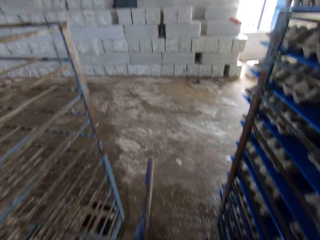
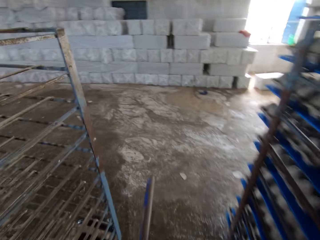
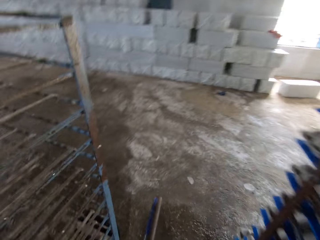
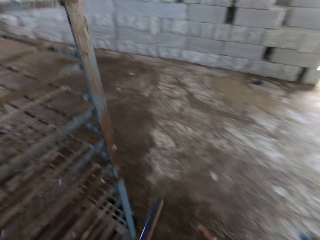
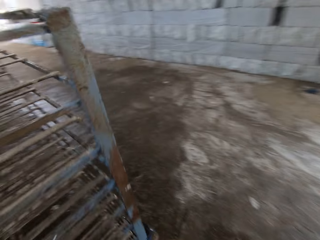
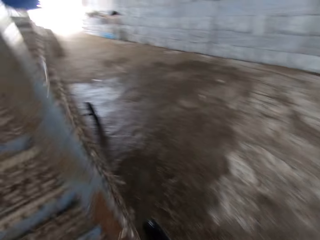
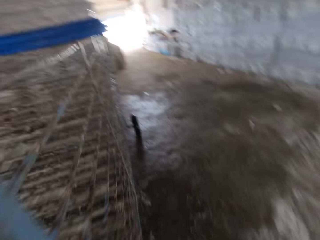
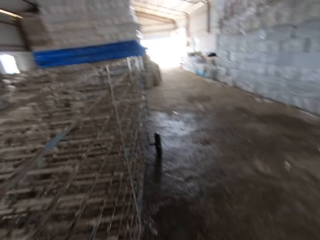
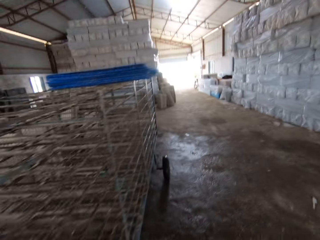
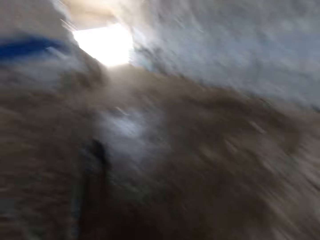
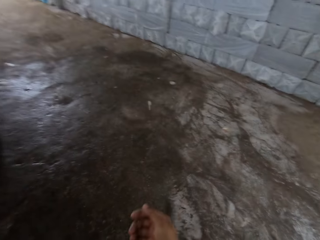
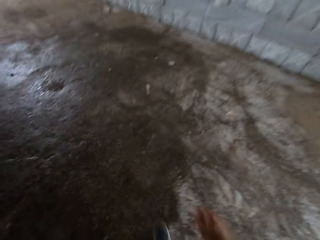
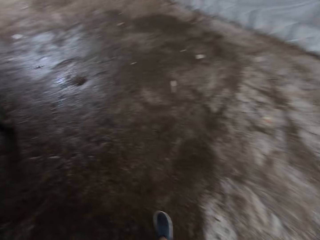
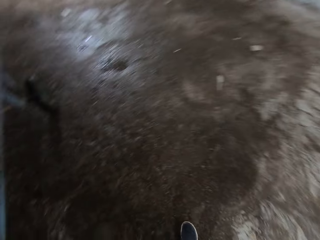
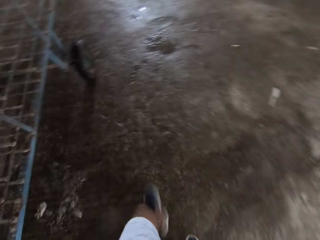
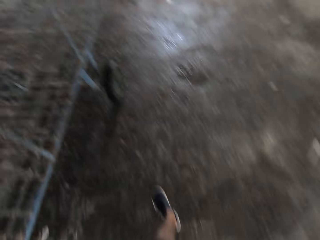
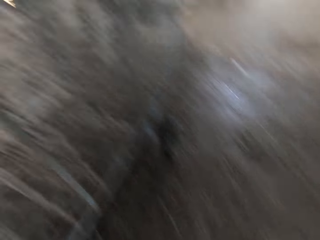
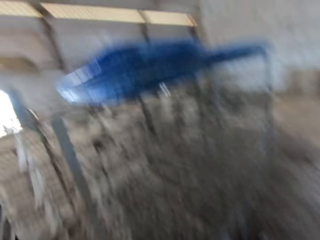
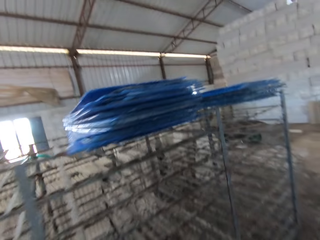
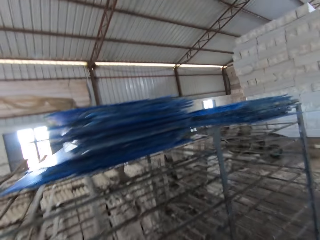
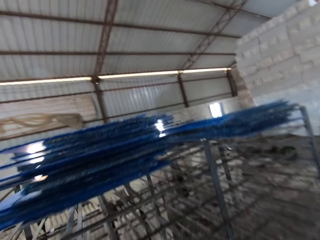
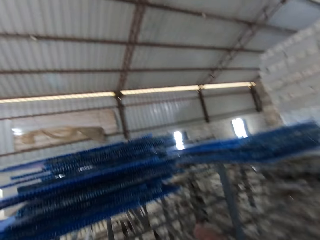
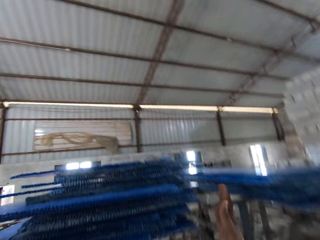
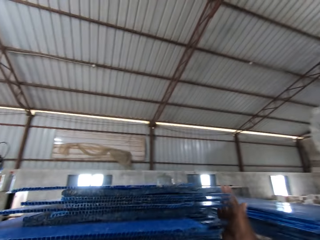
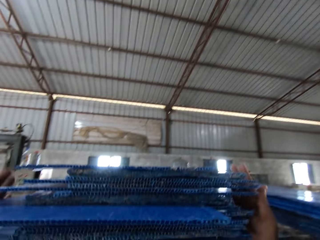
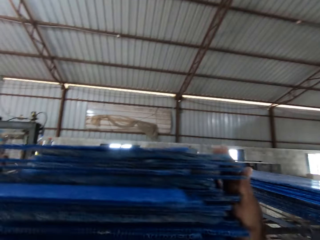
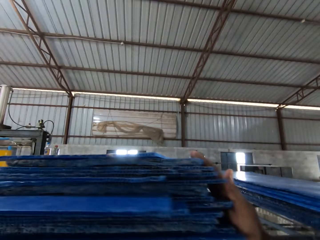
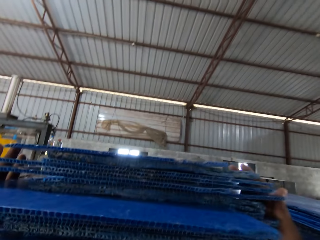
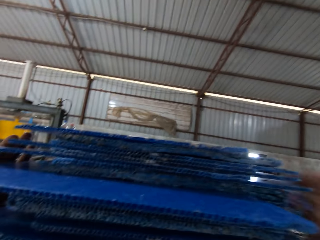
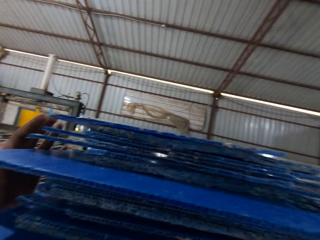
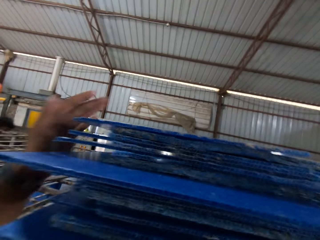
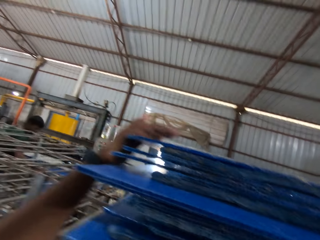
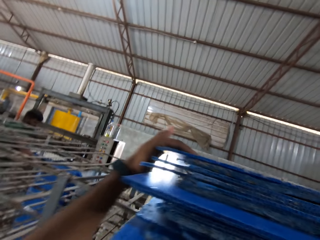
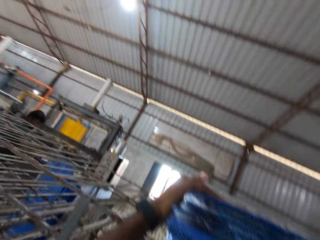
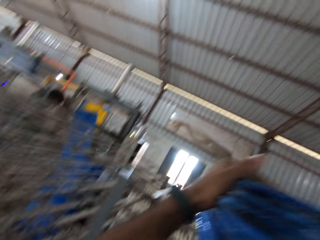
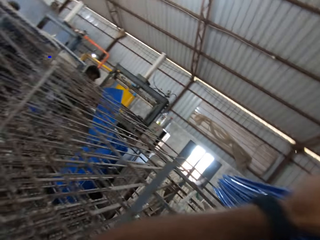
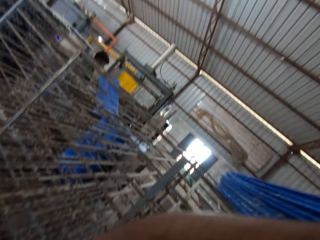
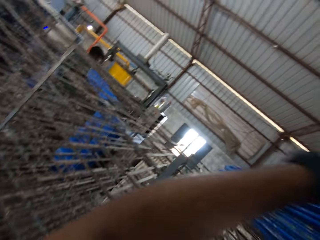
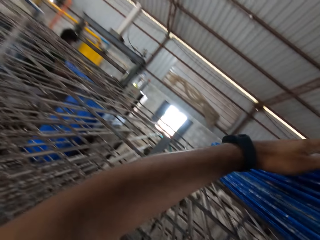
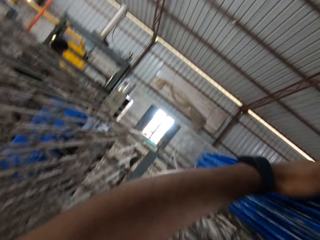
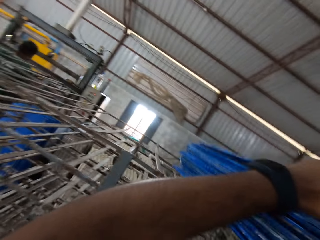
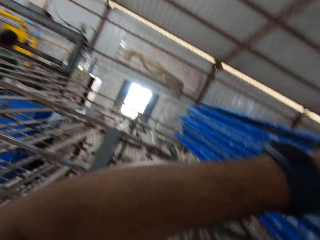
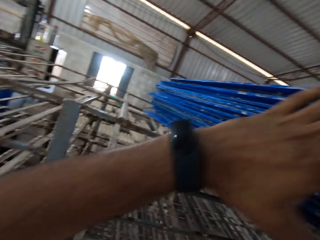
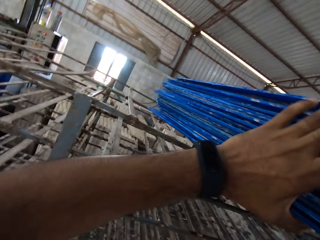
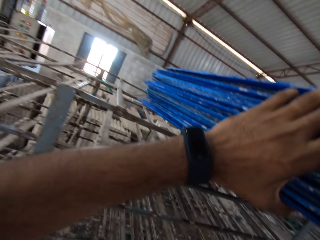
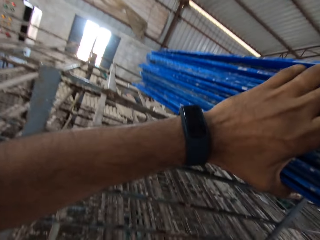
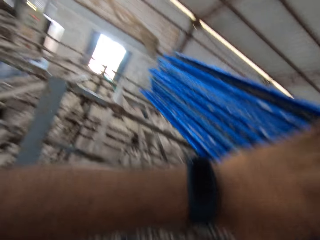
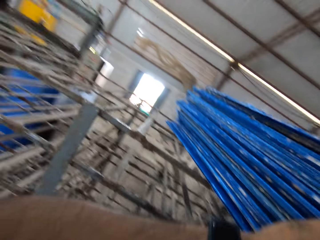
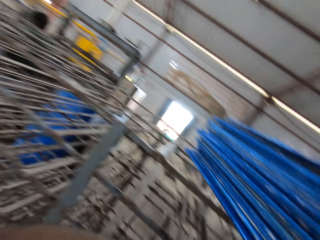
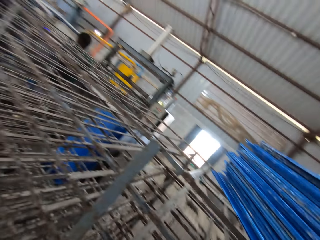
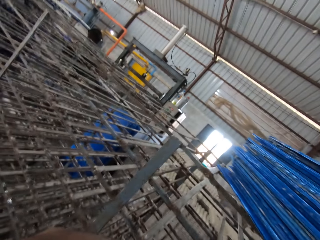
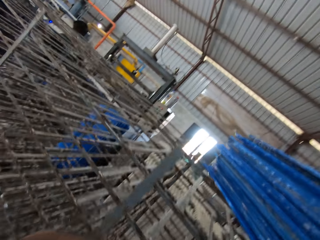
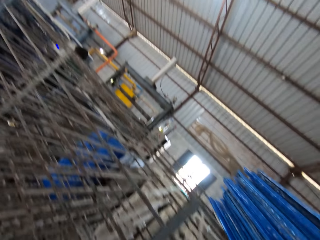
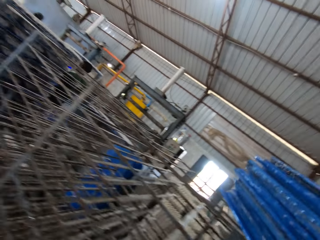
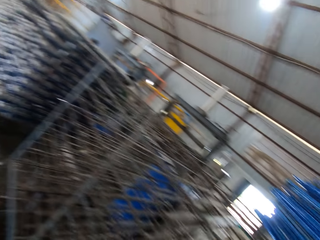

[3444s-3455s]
The camera wearer walks to the trolley. They carry a polypropylene plastic from the crate rack with both hands.

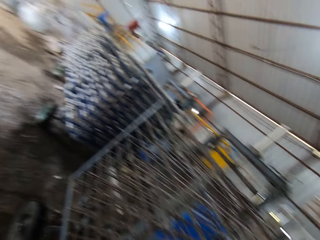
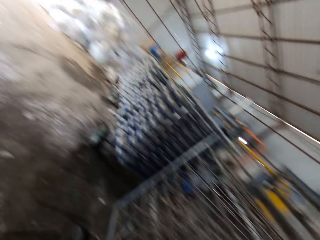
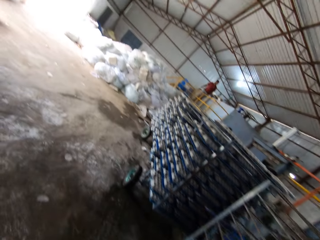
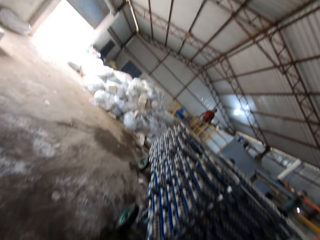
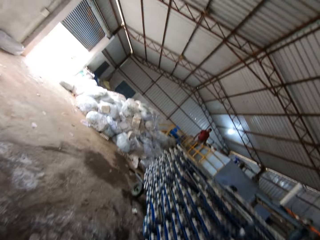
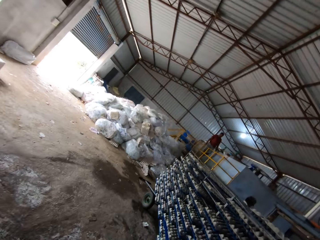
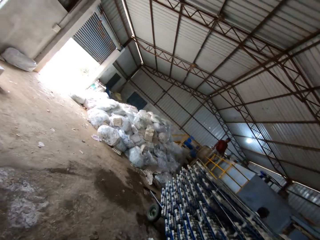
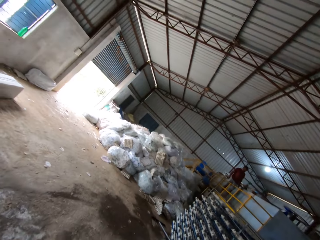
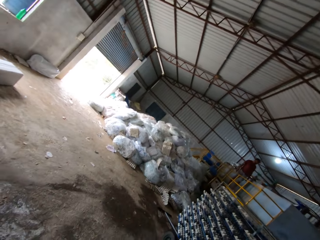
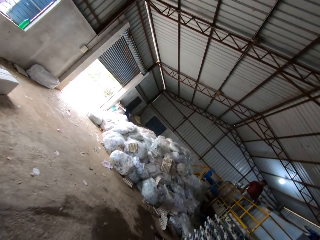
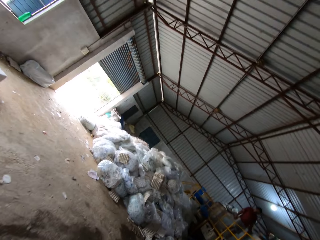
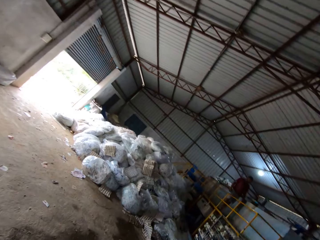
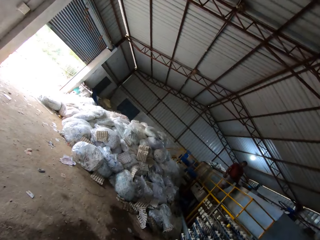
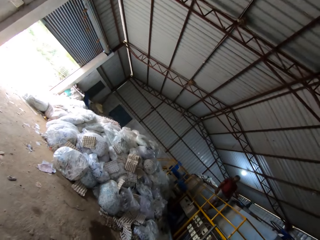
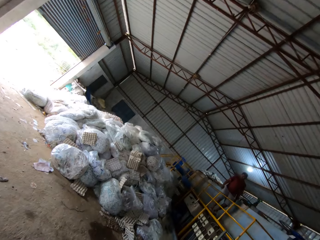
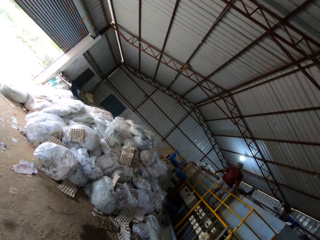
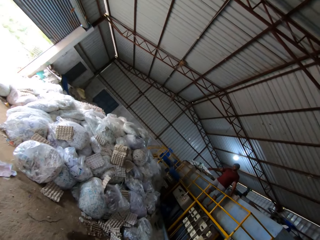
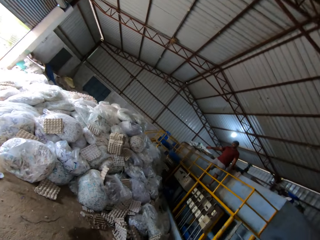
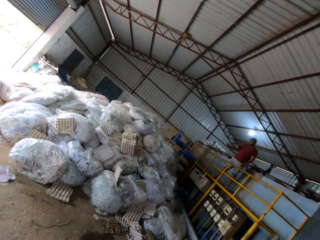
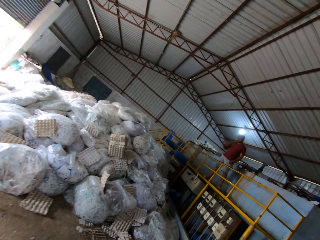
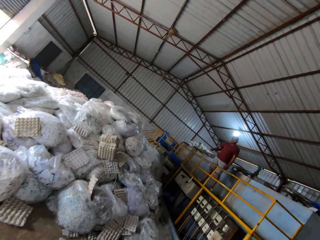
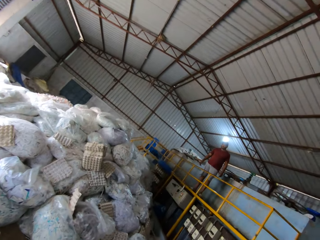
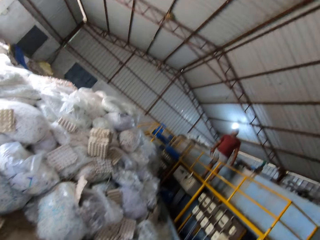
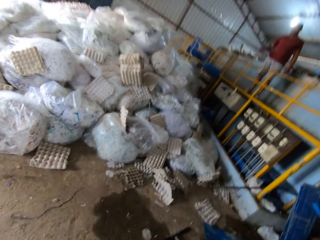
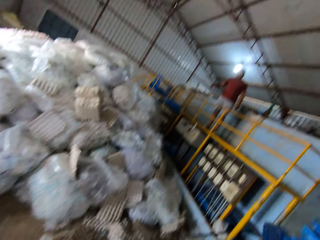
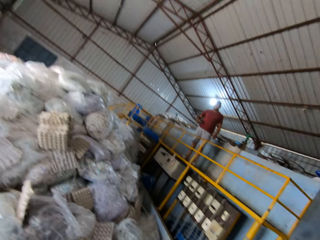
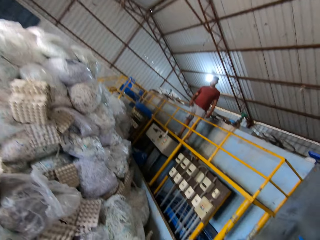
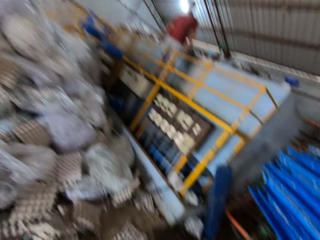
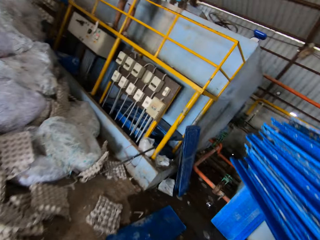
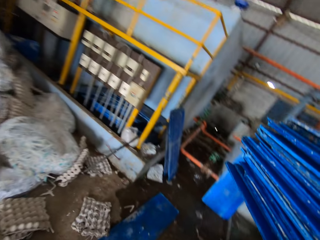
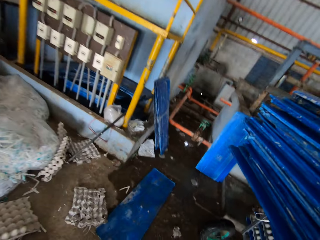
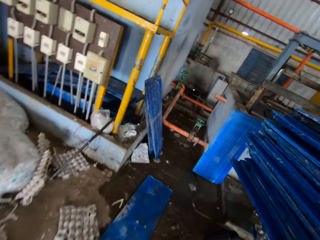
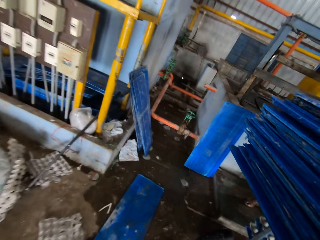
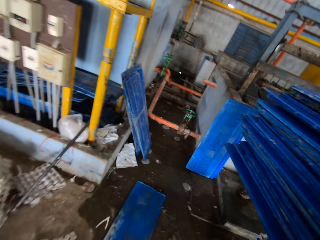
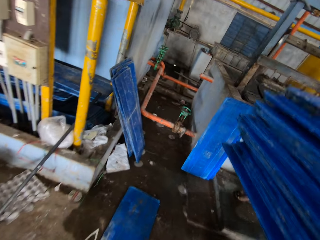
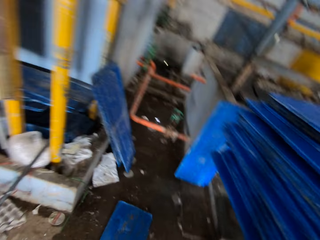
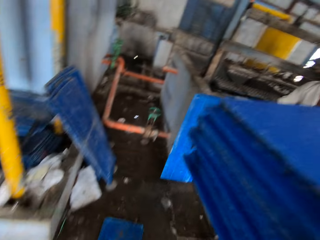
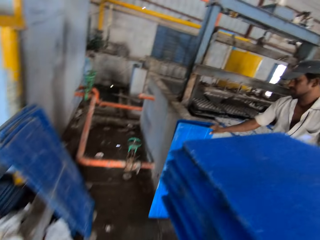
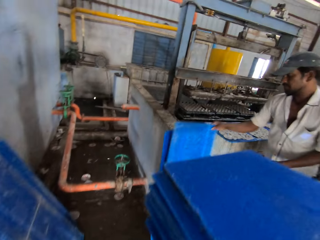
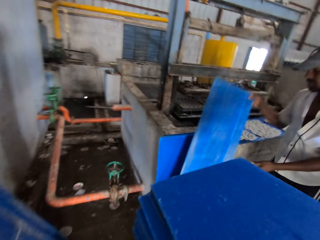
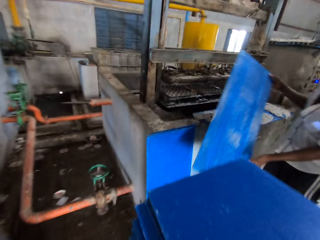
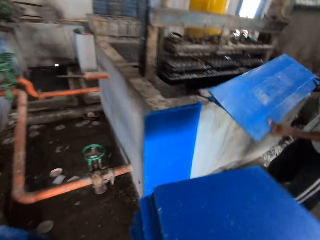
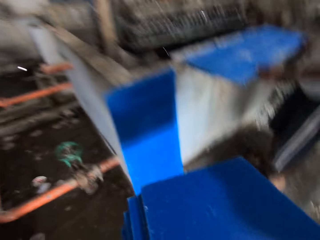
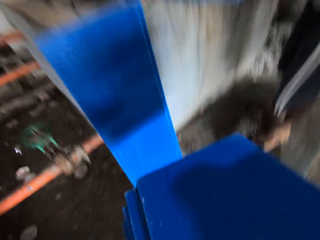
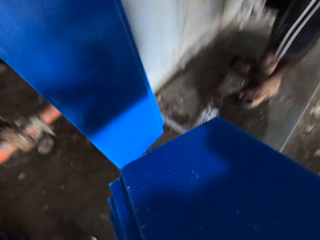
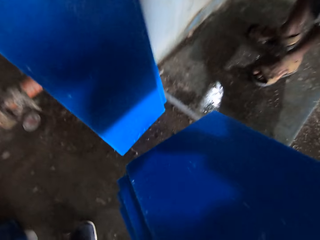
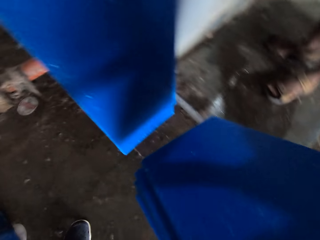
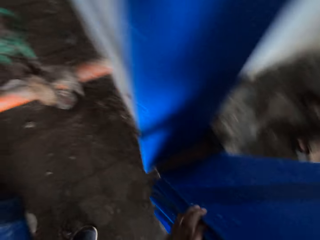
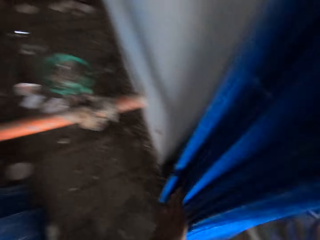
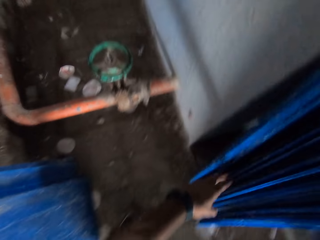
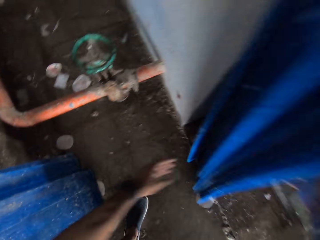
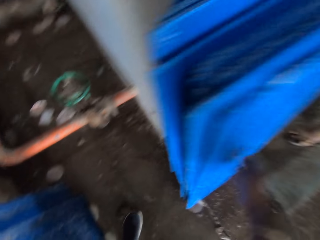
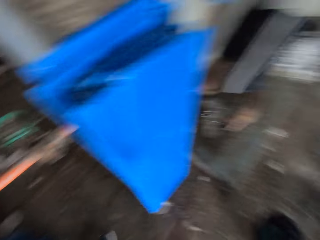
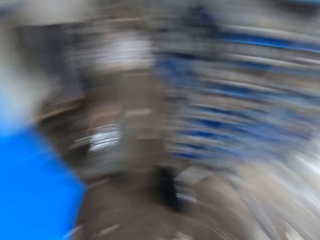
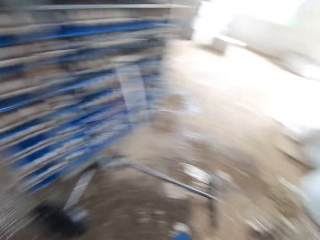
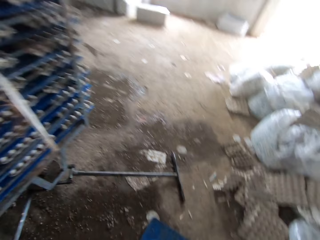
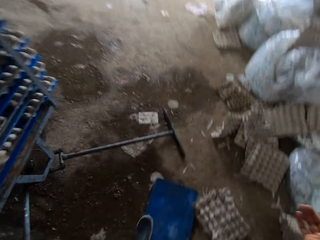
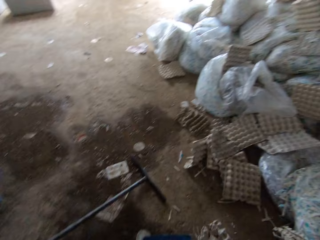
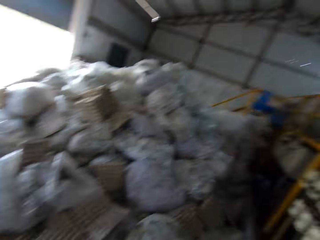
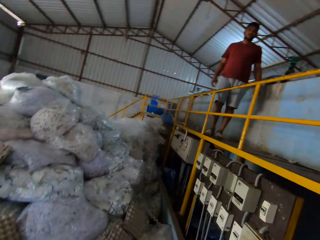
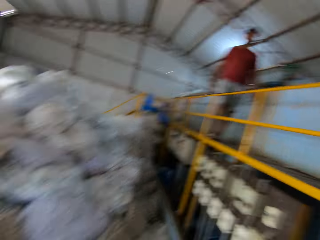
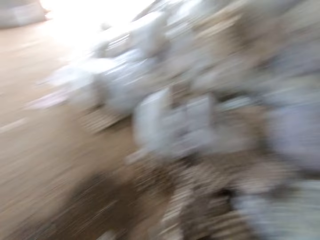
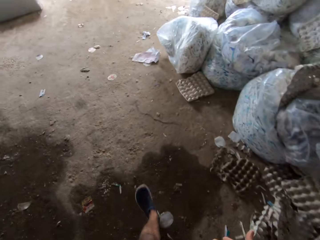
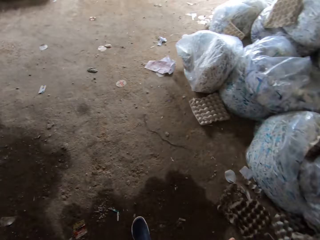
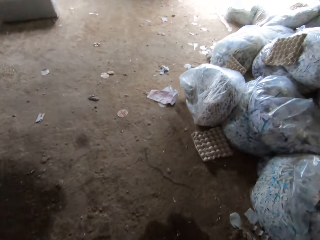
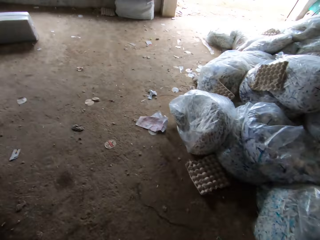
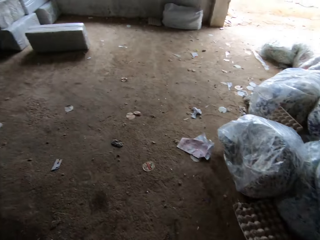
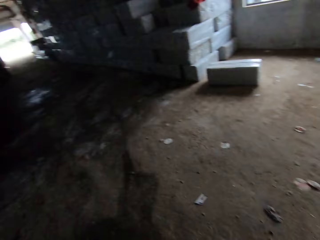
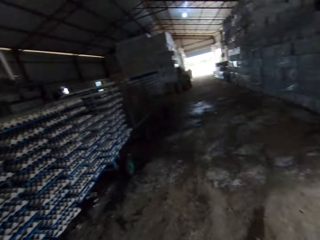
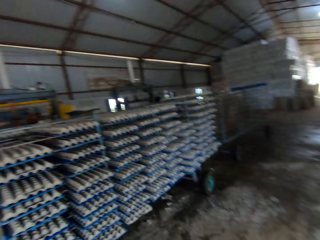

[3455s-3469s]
The camera wearer interacts with a man. Another man picks a polypropylene plastic from the floor with his right hand. The camera wearer drops the polypropylene plastic on the floor with both hands. They interact with another man. They walk to the trolley.
